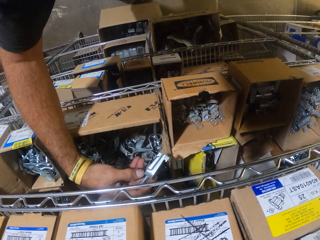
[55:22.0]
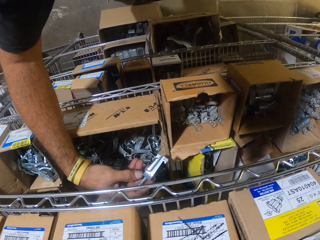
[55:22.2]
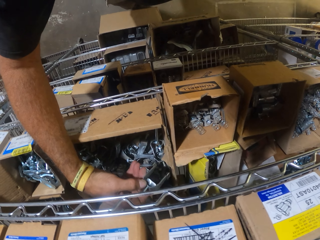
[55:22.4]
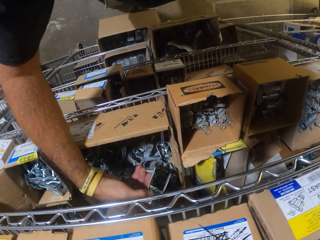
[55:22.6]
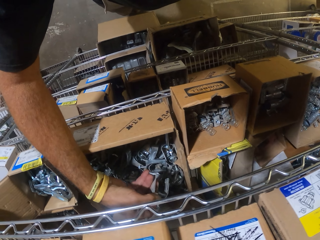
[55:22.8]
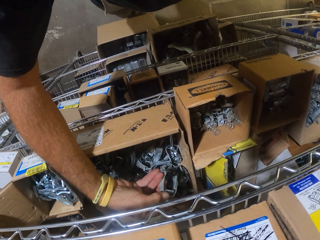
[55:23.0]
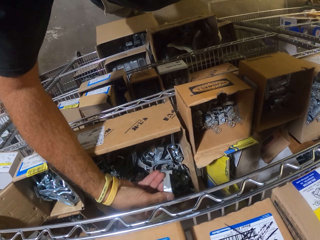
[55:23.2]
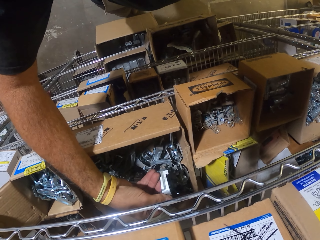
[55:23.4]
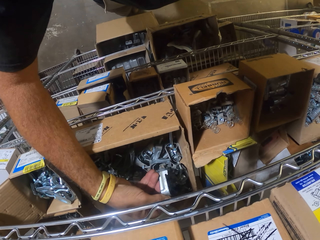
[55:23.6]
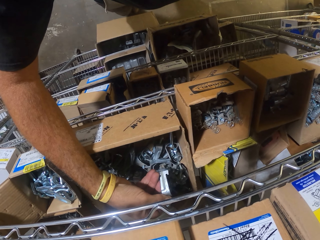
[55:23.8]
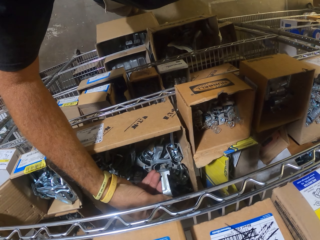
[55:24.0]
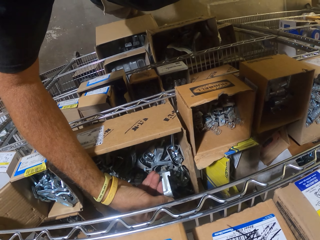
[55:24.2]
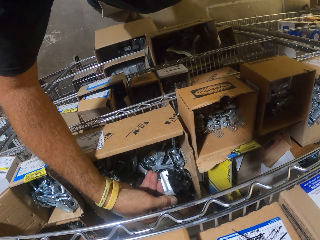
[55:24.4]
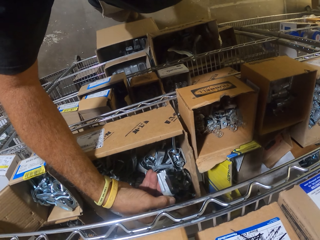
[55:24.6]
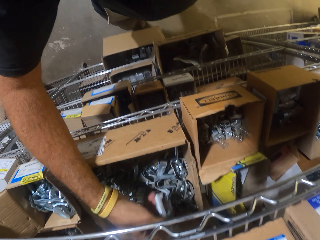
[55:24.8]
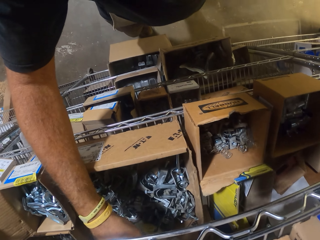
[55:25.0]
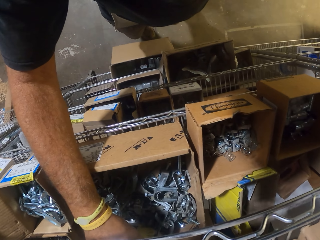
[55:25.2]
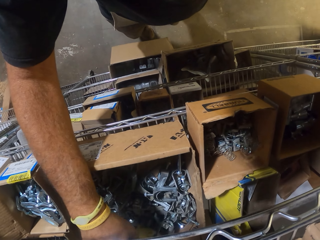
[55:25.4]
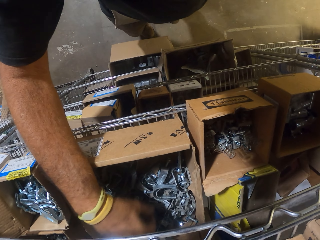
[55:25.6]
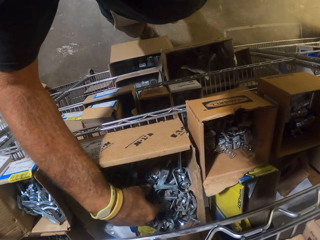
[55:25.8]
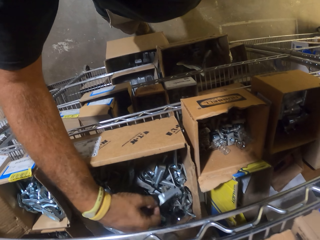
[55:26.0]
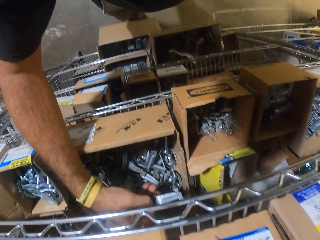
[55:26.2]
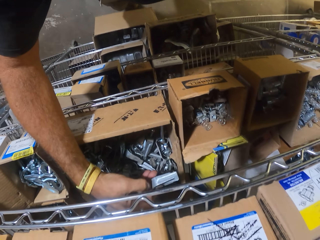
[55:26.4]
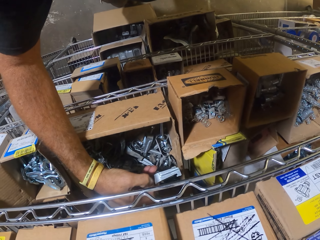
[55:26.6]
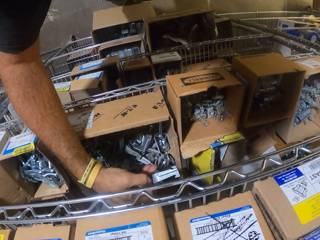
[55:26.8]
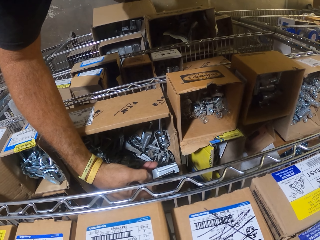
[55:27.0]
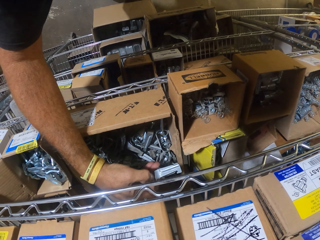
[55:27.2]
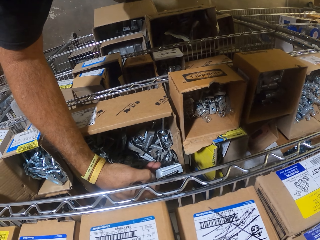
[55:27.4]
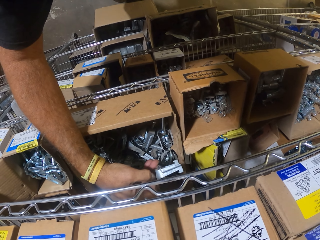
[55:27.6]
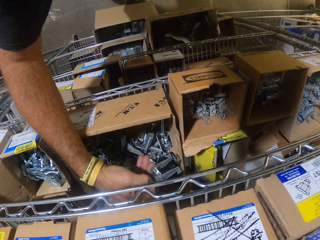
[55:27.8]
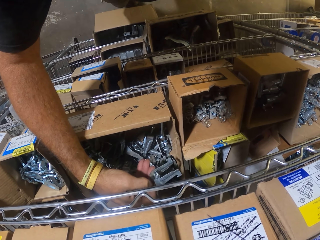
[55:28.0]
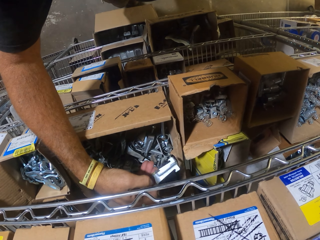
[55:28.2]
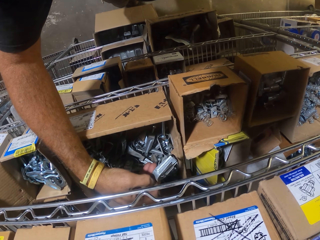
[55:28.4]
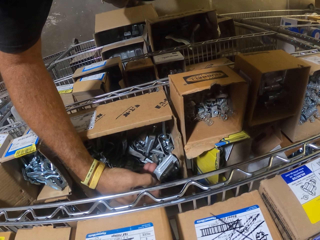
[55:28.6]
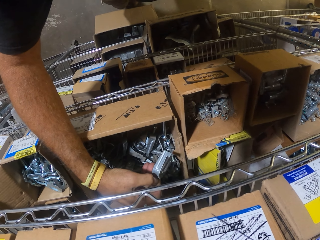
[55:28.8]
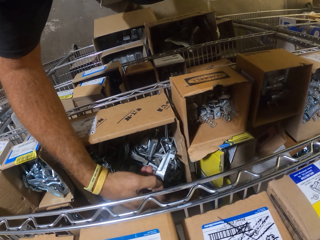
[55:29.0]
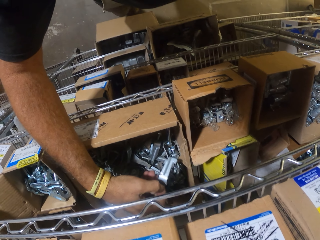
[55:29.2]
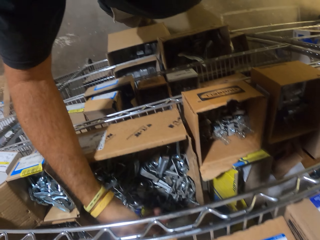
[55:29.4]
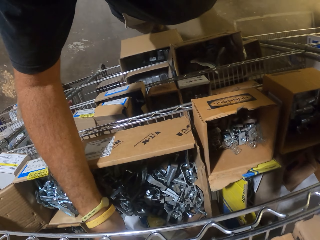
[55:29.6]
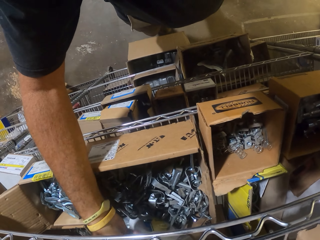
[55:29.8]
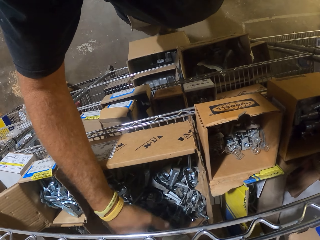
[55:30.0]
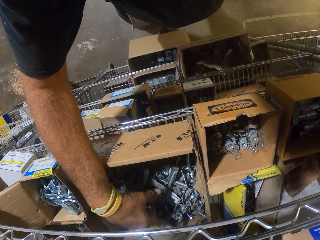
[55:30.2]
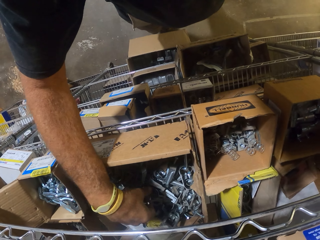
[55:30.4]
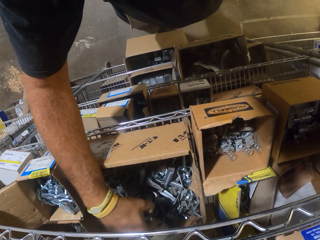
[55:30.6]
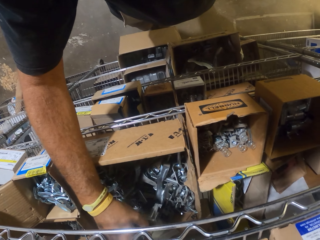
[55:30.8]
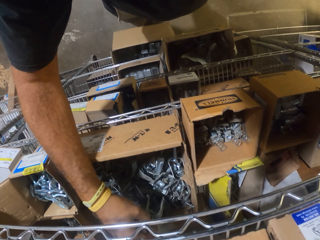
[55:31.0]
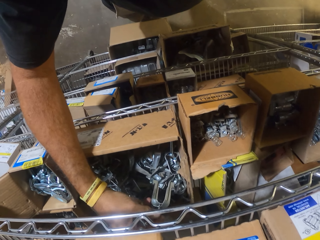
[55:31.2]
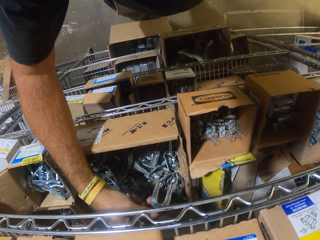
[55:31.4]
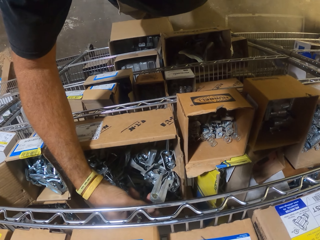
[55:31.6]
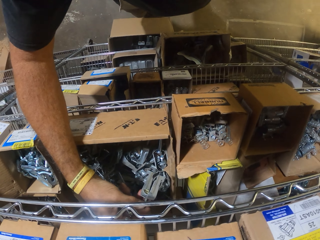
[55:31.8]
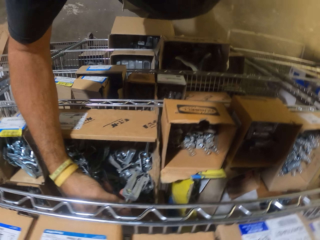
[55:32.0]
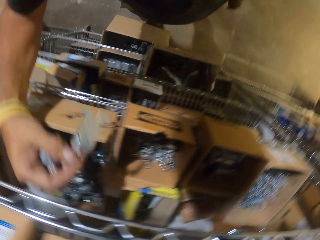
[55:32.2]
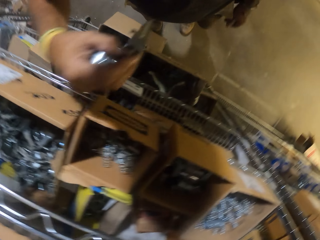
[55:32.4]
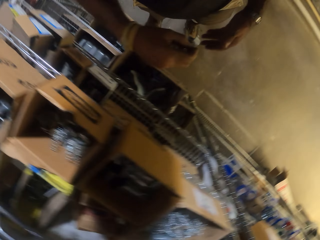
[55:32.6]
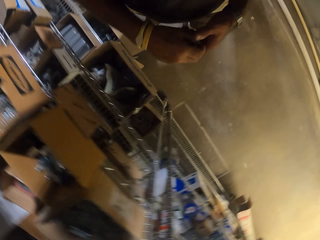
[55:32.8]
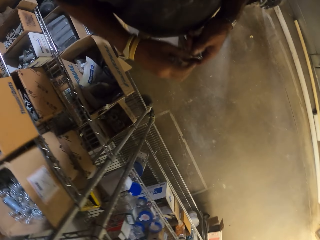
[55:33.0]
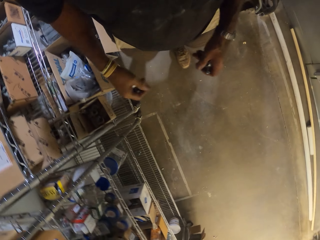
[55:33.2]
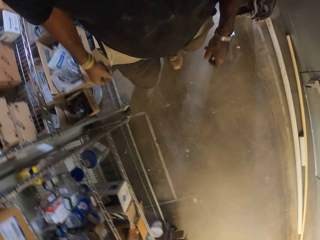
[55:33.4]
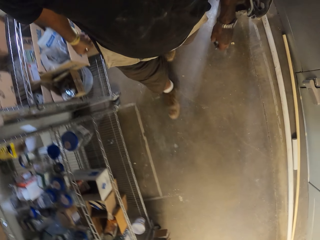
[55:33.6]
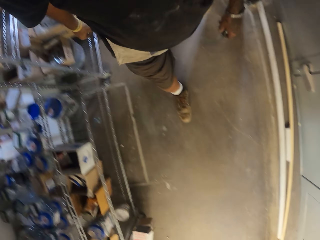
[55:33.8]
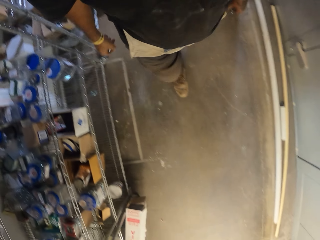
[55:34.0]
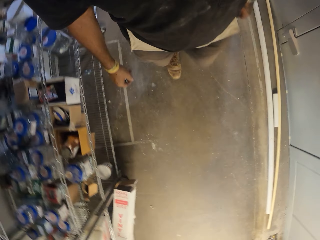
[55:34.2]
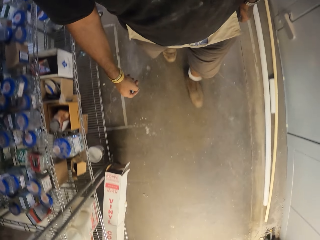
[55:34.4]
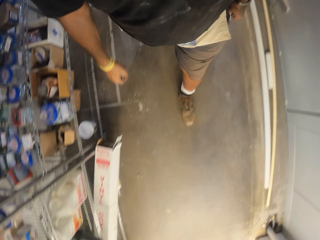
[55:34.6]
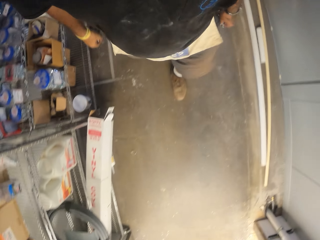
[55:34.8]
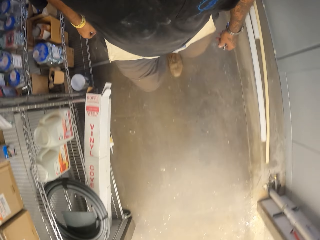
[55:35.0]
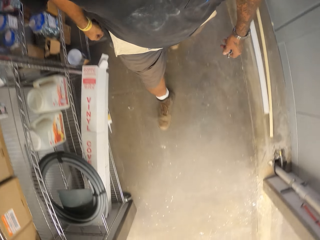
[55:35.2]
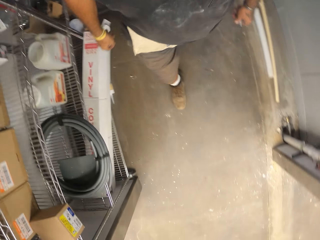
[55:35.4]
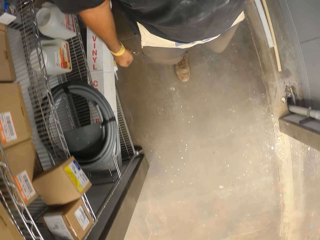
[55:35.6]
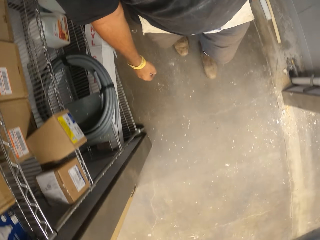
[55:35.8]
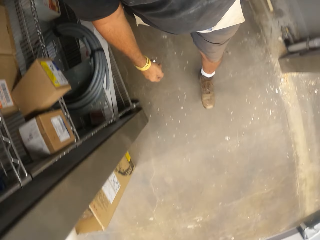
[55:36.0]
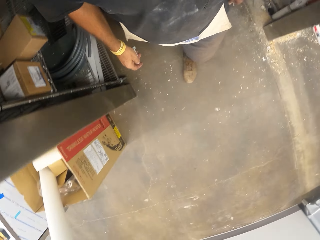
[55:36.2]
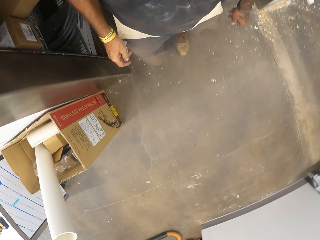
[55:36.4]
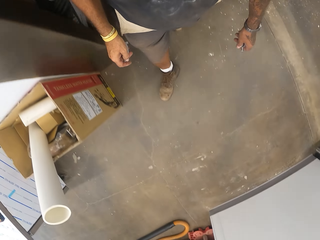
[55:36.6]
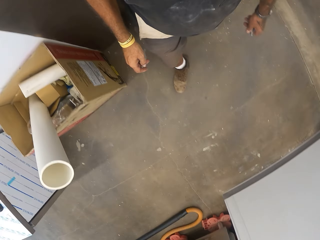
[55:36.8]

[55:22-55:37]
The camera wearer drops a clip in the box. They pick up a clip. They throw the clip. They pick up a clip. They hold the clip on the left hand. They turn around. They walk in the garage.

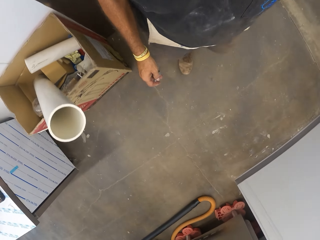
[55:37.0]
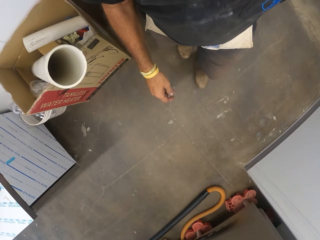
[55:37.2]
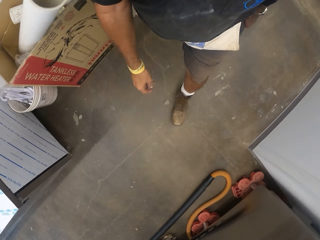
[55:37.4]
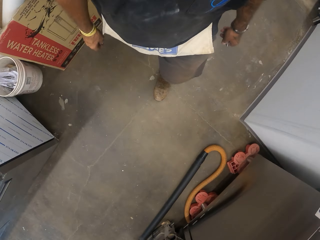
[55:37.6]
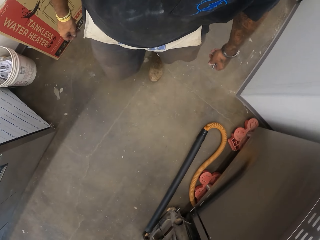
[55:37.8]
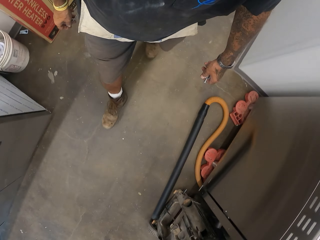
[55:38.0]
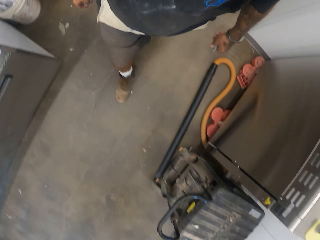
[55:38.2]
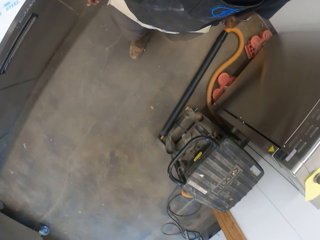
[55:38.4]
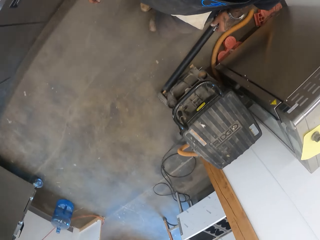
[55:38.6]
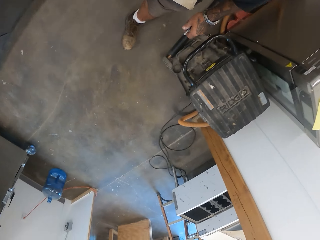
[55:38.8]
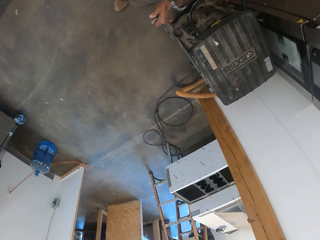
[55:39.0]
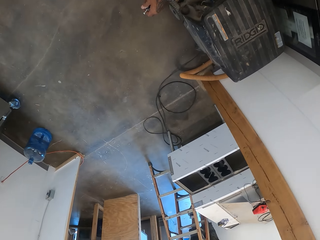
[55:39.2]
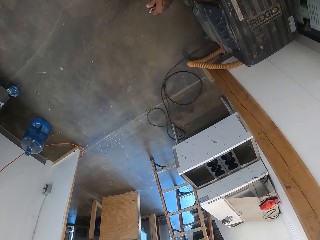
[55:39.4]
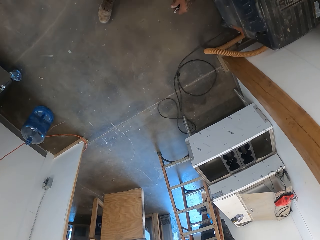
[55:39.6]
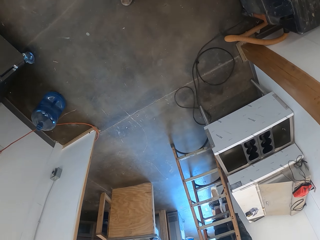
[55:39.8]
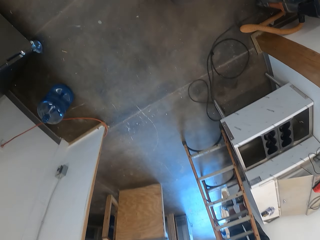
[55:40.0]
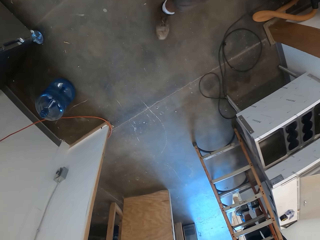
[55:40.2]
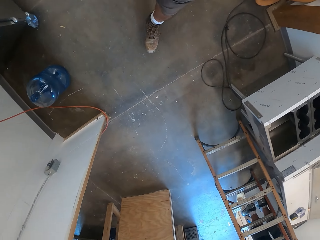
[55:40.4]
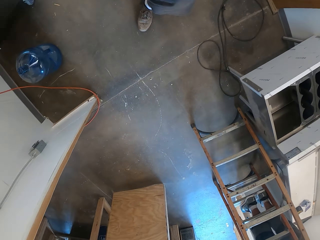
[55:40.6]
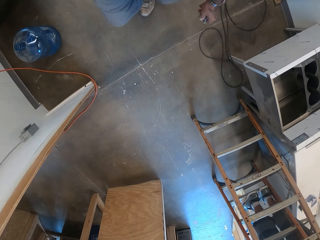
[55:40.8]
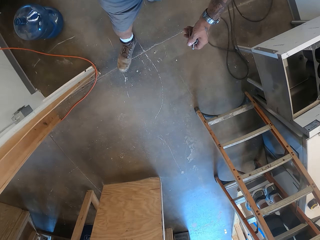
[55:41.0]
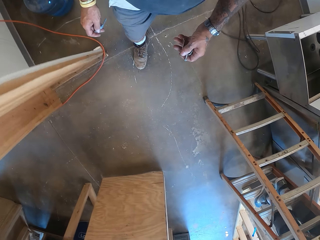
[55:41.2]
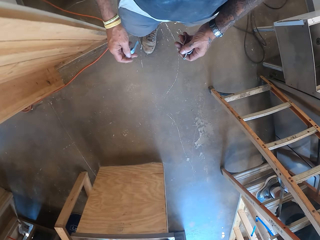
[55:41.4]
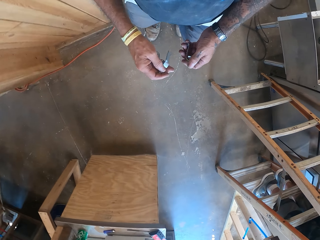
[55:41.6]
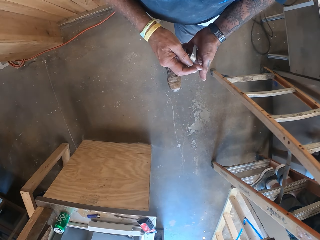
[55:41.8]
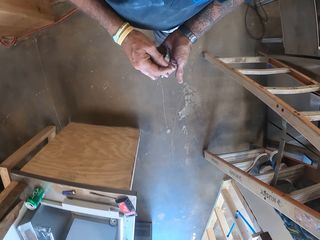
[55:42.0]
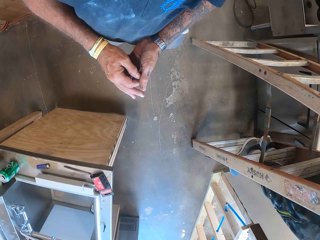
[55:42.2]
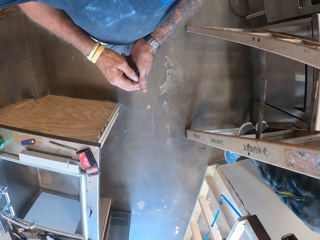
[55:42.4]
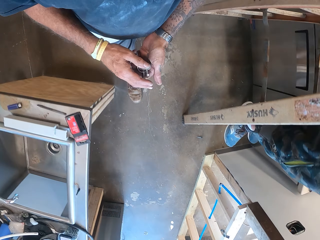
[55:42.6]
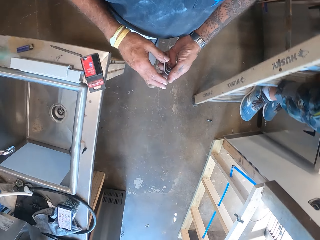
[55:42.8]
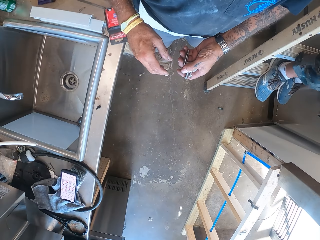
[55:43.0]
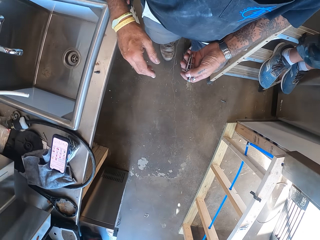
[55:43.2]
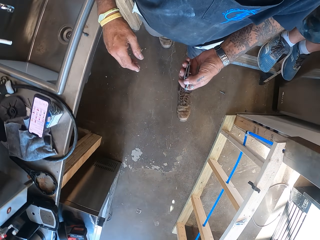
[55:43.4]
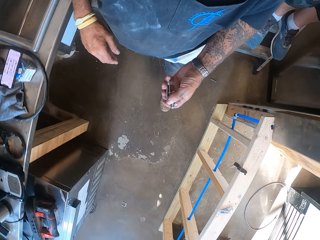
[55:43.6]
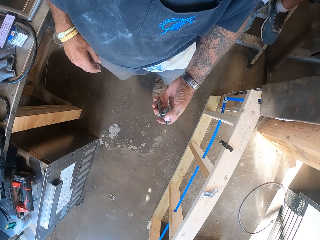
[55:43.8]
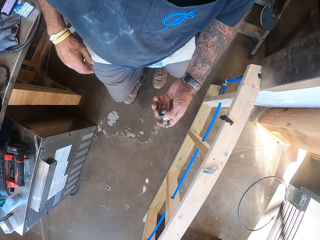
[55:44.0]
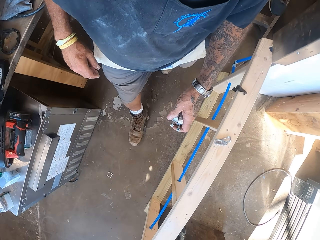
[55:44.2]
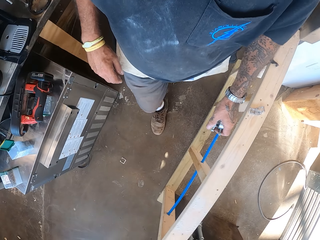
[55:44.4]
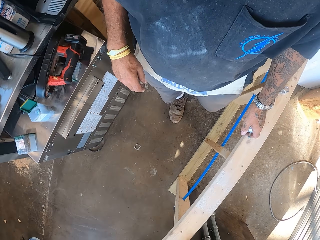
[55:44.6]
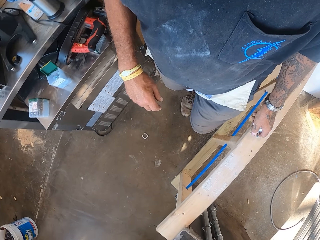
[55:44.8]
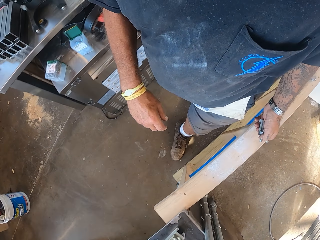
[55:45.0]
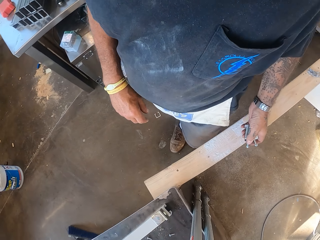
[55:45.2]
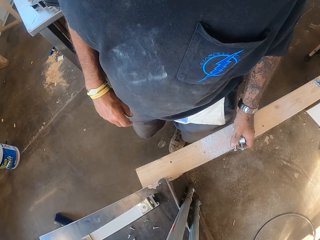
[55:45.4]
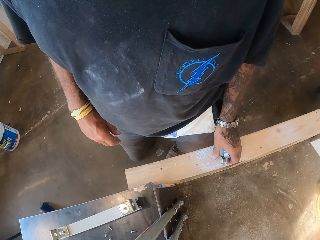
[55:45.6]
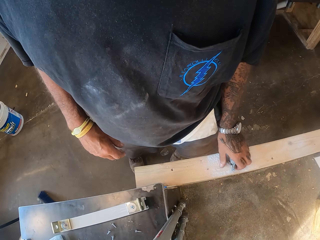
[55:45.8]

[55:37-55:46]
The camera wearer holds clips on the left hand. They walk in the garage.
